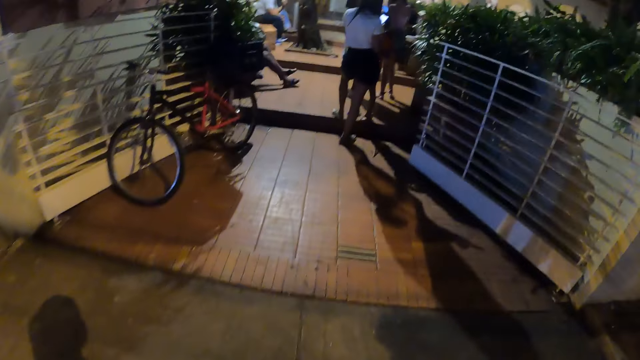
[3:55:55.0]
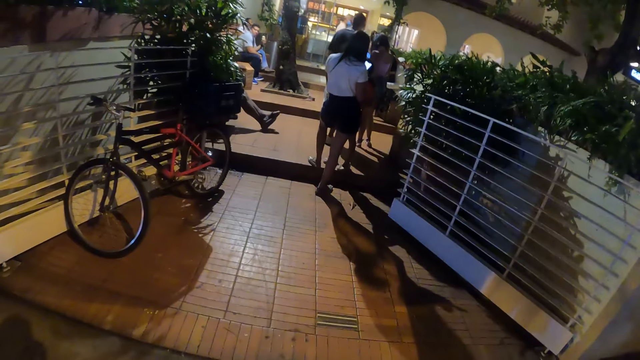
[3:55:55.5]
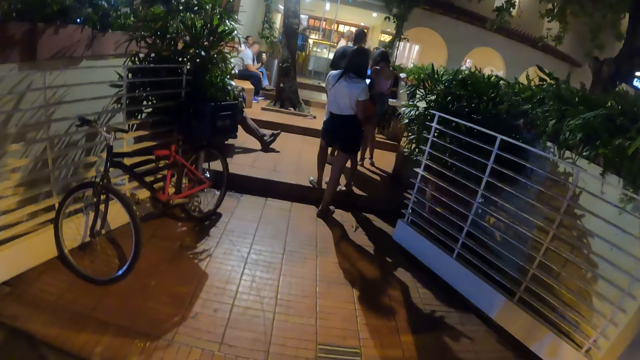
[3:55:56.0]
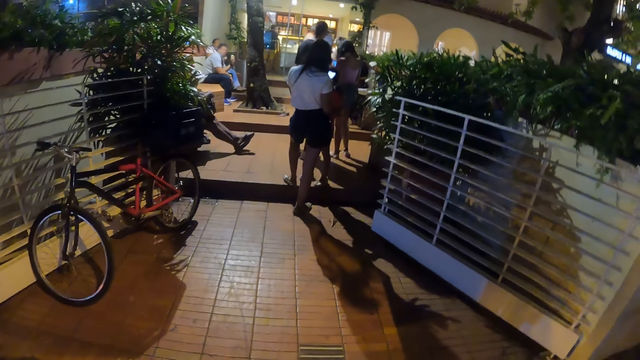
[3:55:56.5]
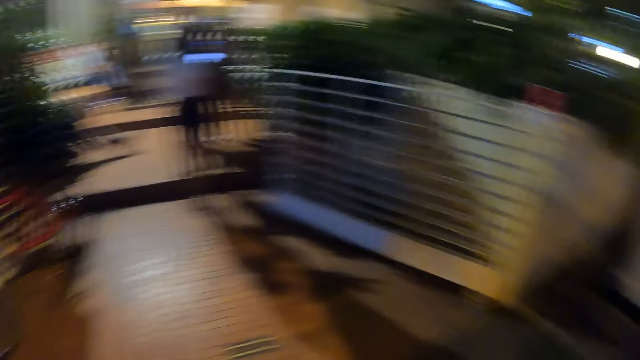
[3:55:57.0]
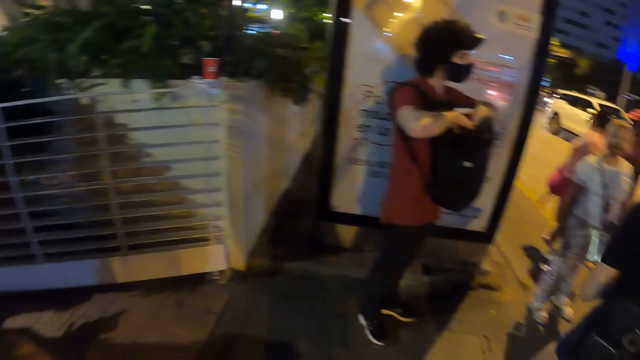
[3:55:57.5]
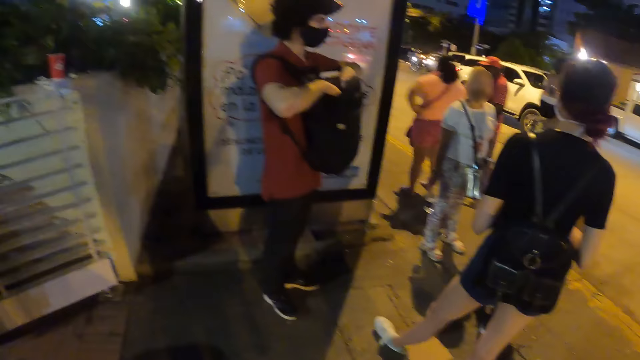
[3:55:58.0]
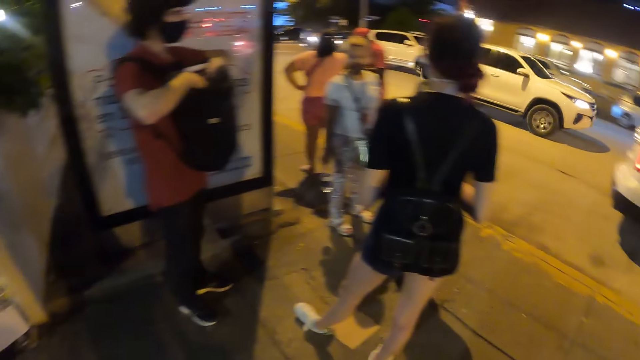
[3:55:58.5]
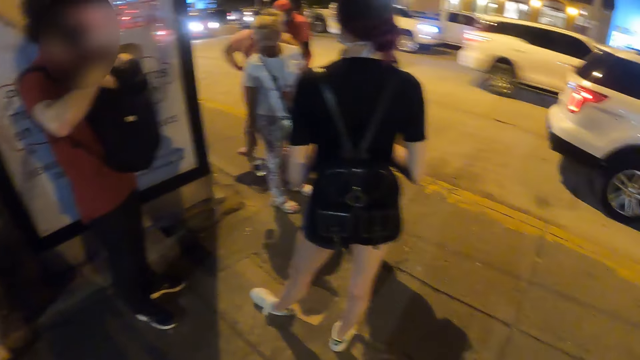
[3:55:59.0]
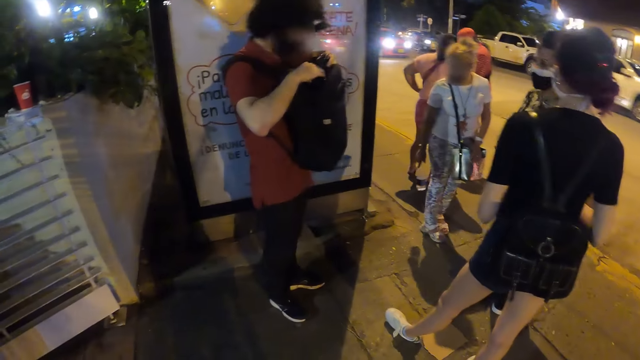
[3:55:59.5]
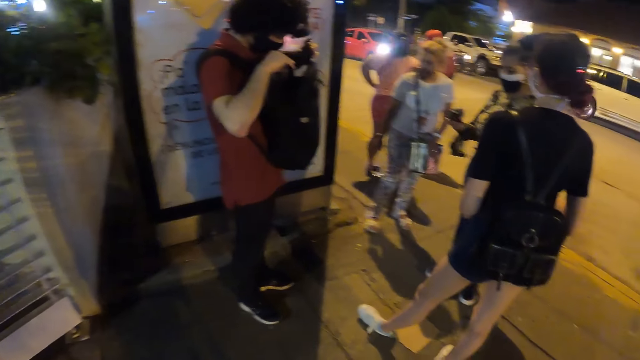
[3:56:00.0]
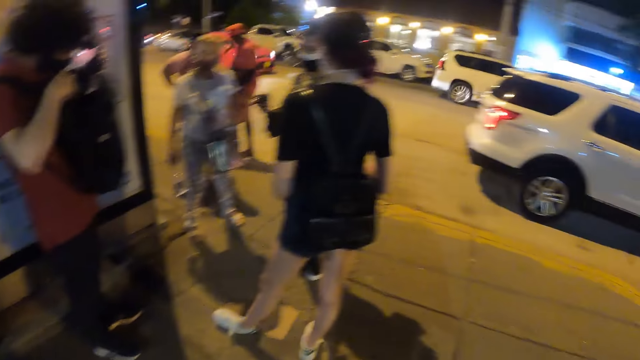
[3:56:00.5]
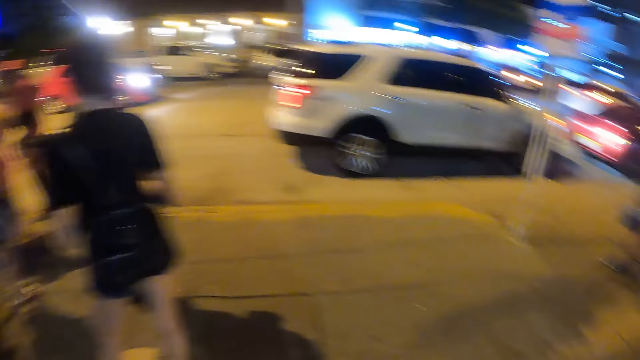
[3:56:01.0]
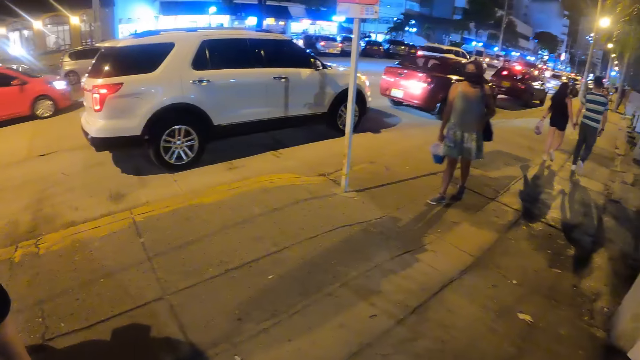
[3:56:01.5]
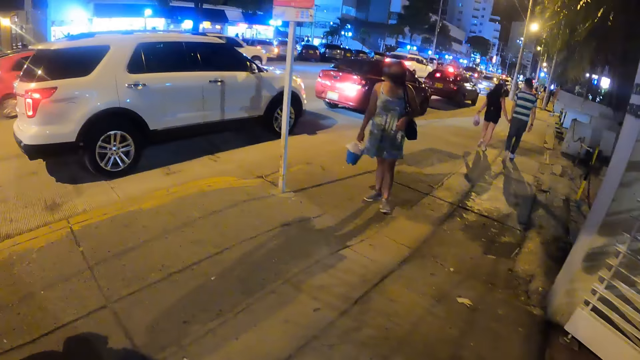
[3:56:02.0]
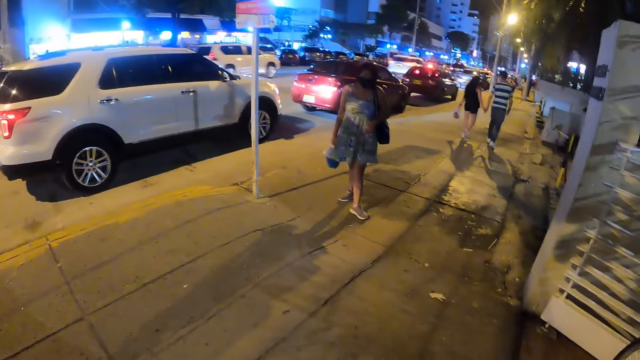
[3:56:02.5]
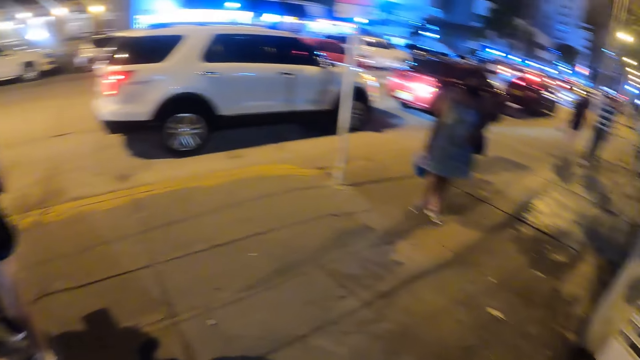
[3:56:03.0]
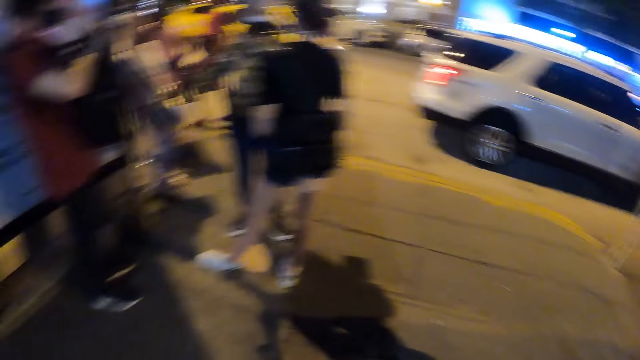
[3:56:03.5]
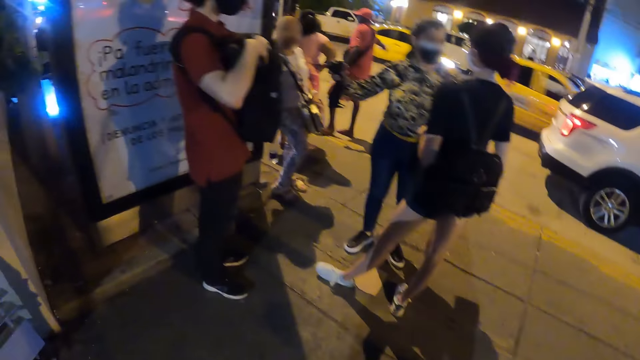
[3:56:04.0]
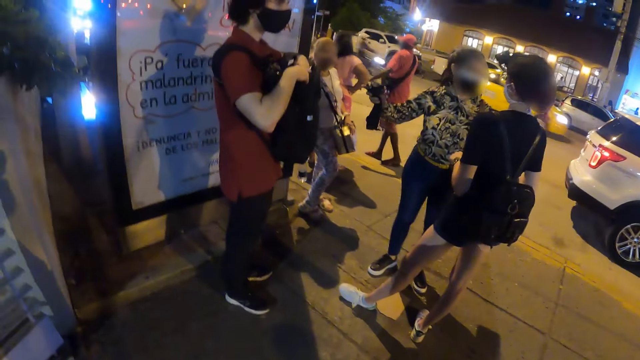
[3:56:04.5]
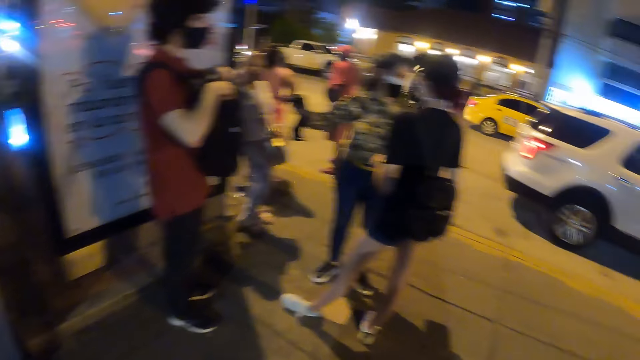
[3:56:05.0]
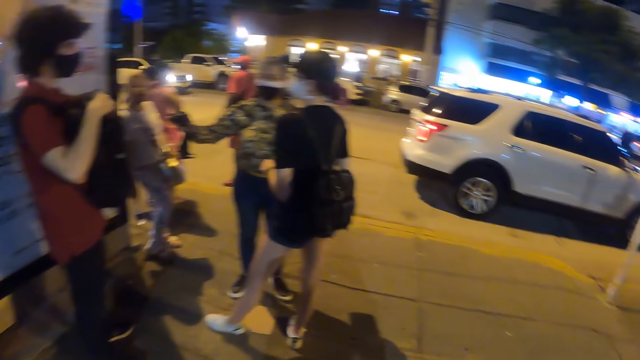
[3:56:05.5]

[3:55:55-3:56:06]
The camera wearer walks through the exit. They look around the streets.

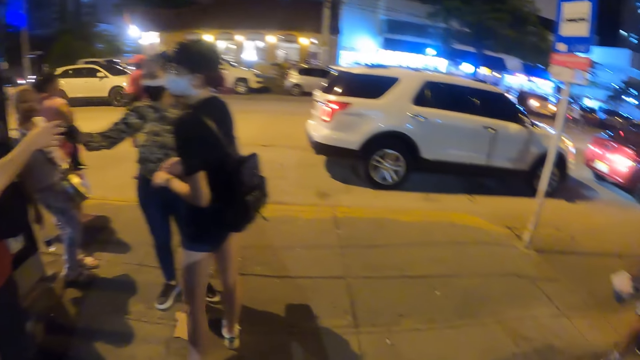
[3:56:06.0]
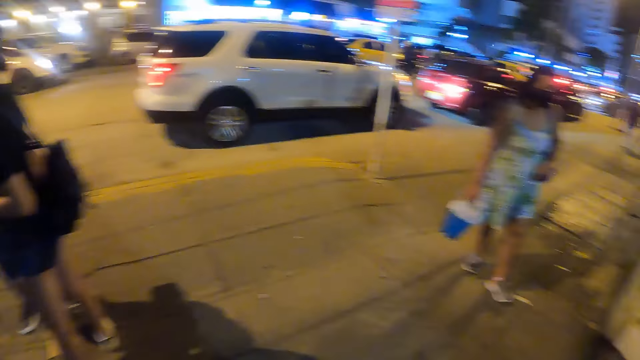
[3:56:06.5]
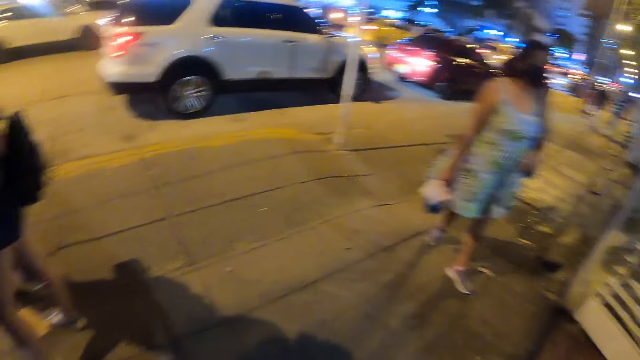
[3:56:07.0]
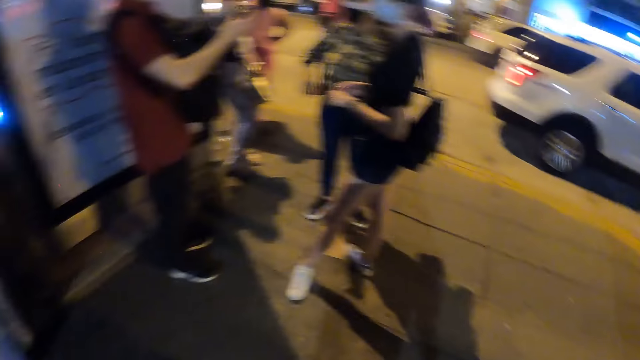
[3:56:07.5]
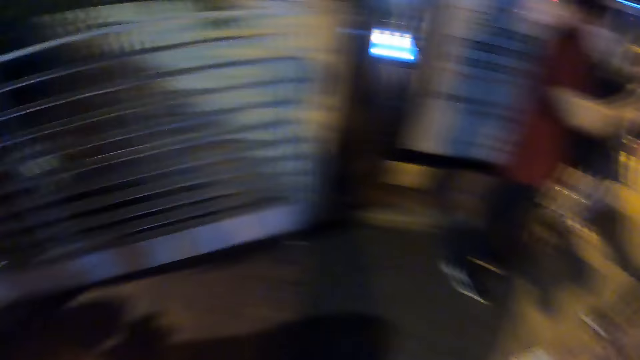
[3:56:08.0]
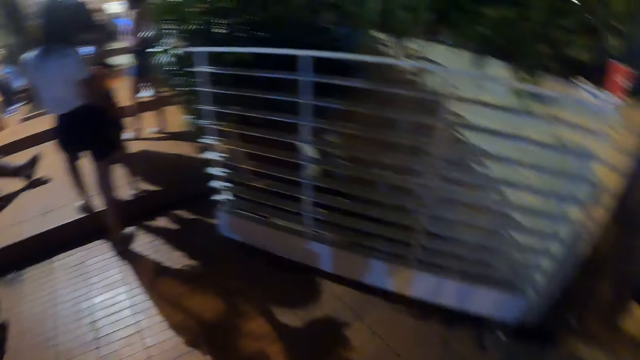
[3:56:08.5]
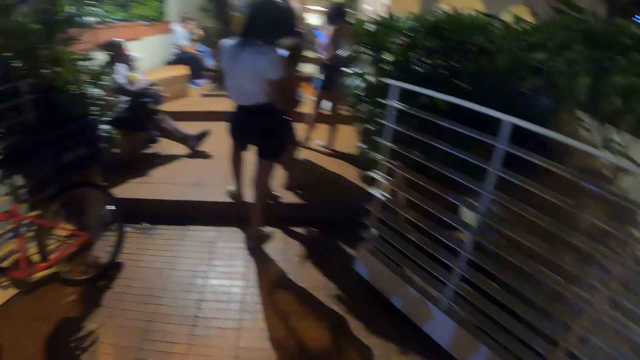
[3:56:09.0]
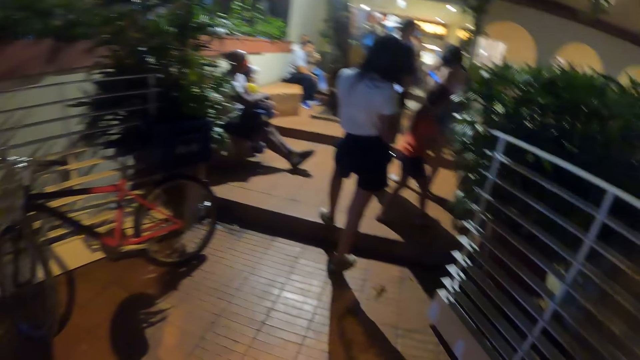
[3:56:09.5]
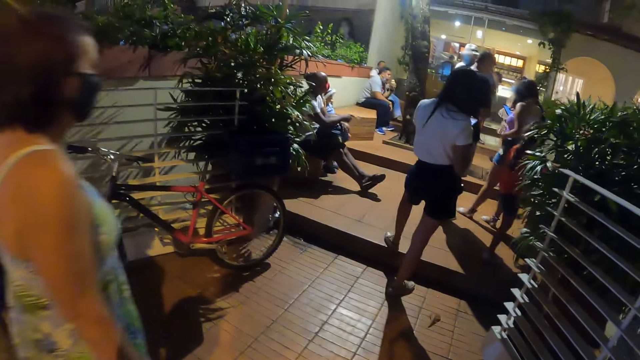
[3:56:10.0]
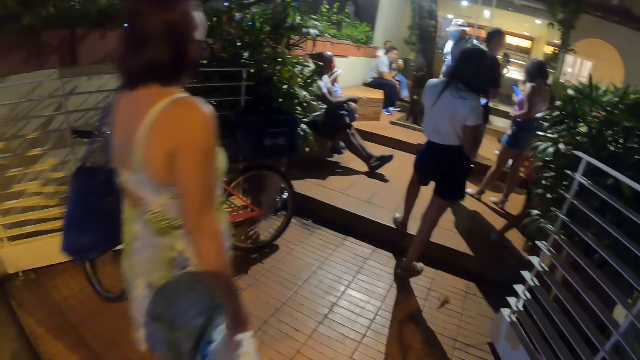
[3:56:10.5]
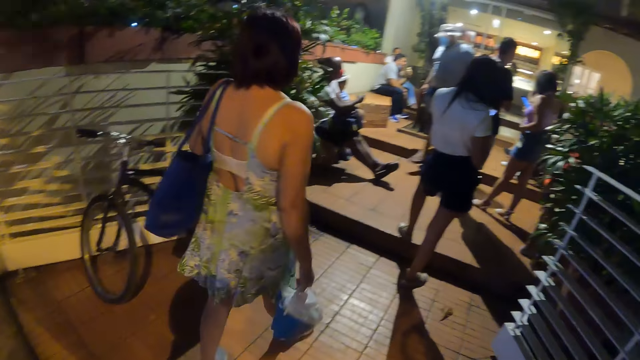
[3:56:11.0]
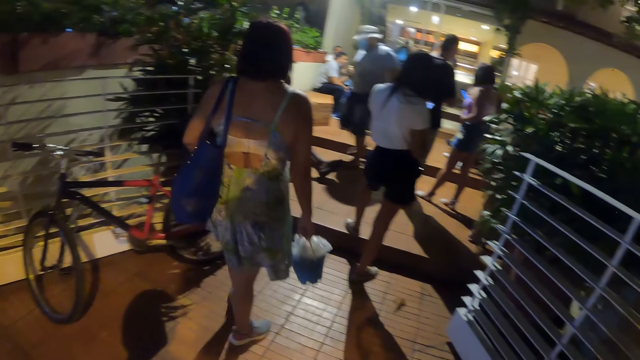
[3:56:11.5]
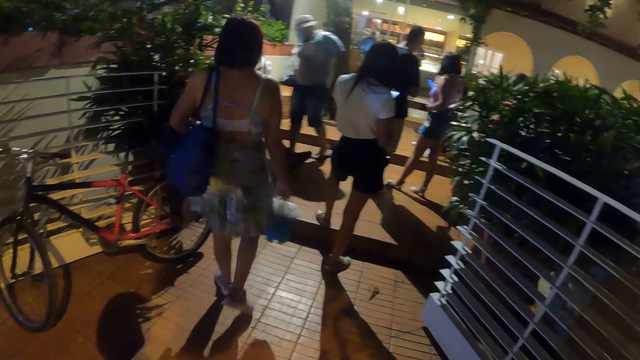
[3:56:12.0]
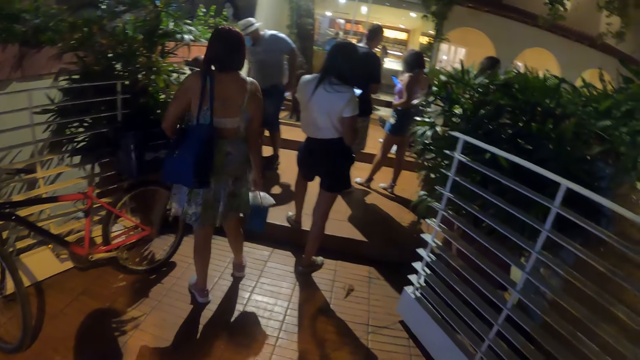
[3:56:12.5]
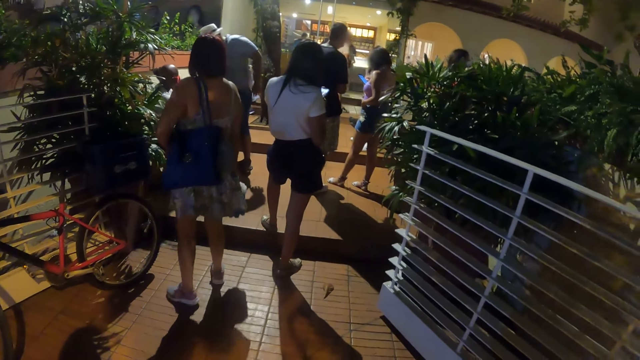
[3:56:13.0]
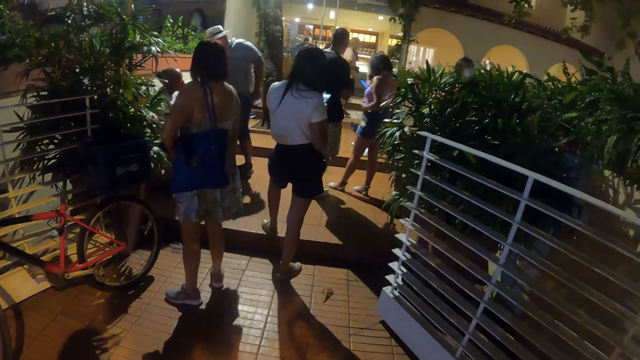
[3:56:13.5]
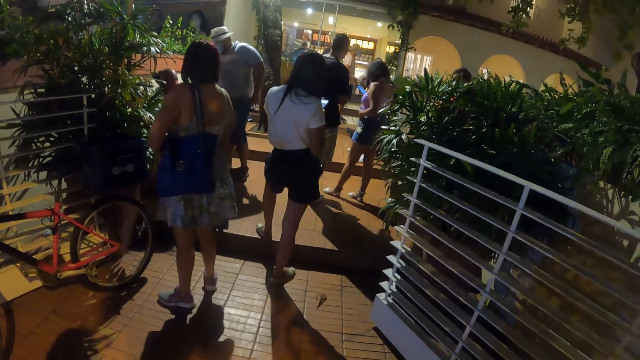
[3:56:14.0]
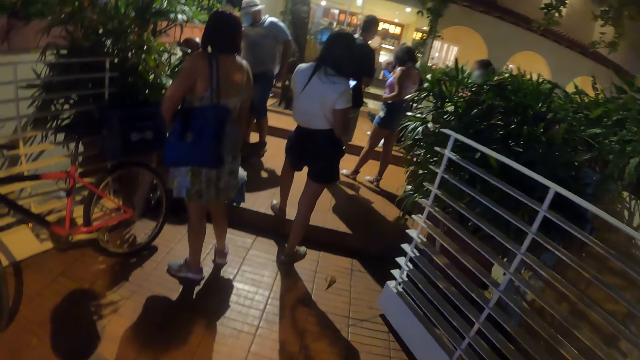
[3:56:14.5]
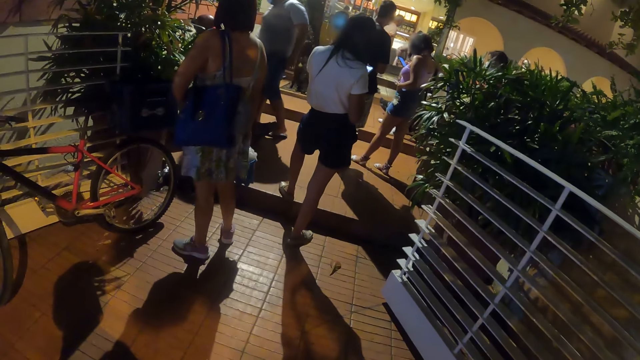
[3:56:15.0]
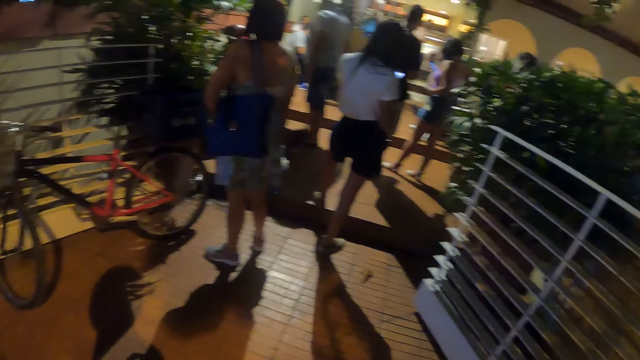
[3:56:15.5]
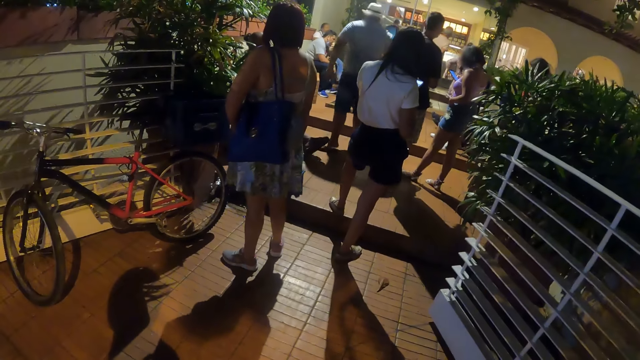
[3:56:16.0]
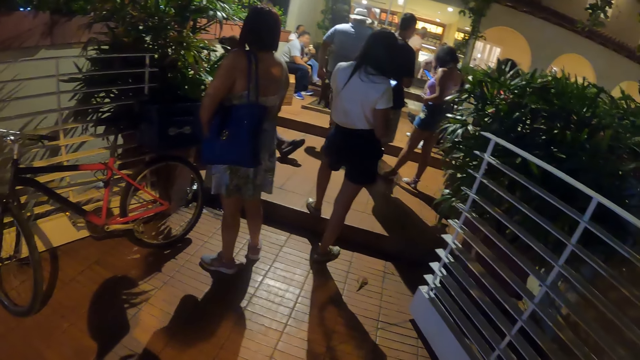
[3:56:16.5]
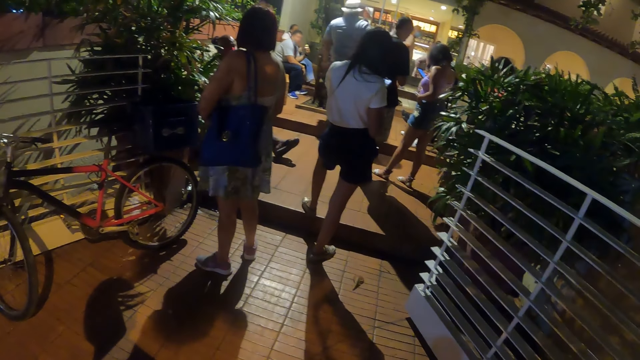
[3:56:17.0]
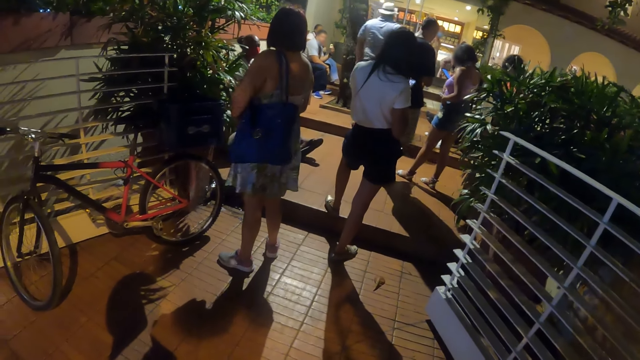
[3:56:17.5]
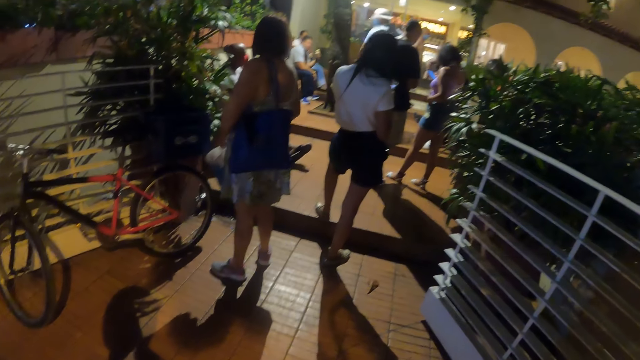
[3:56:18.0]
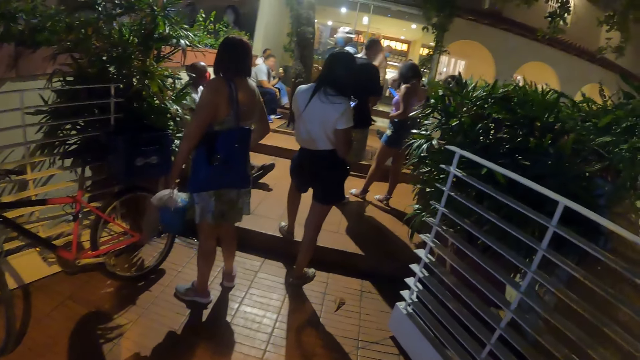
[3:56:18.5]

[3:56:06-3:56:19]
The camera wearer looks at people in the building. They look at the exit.
